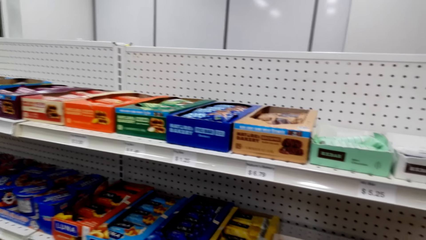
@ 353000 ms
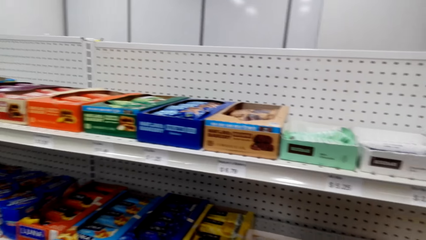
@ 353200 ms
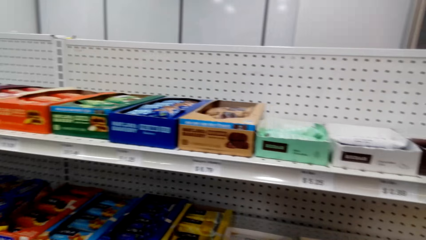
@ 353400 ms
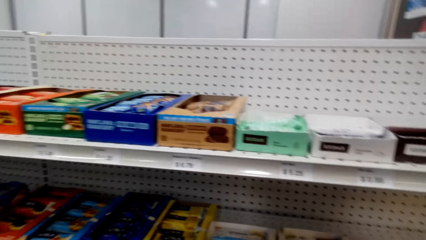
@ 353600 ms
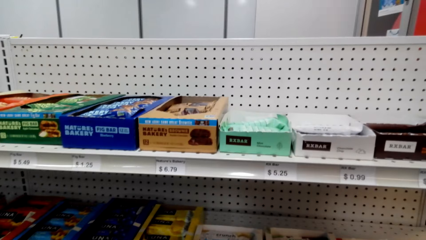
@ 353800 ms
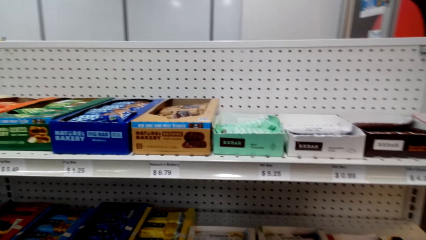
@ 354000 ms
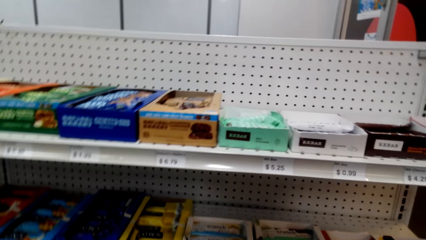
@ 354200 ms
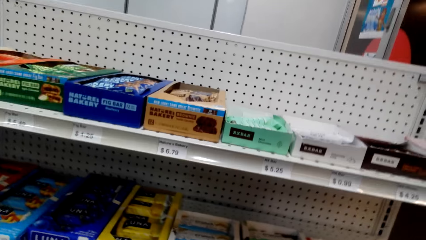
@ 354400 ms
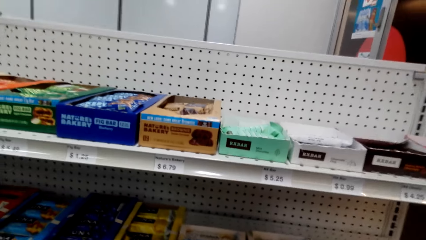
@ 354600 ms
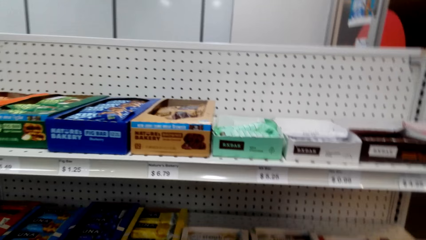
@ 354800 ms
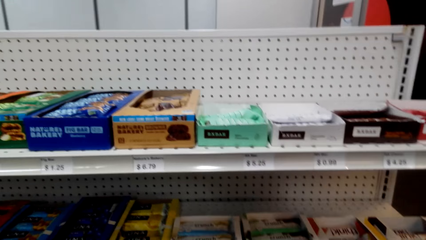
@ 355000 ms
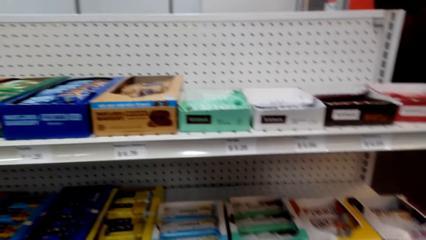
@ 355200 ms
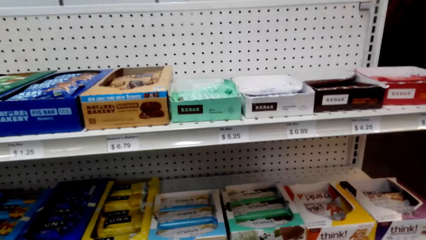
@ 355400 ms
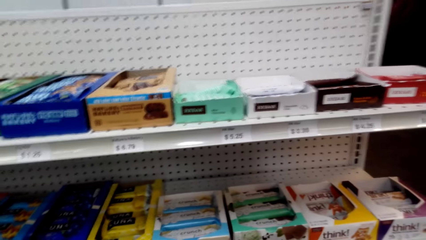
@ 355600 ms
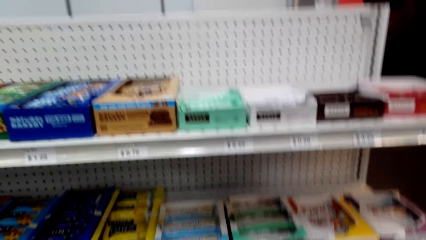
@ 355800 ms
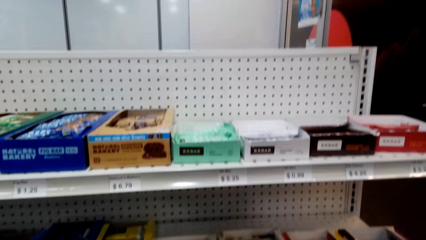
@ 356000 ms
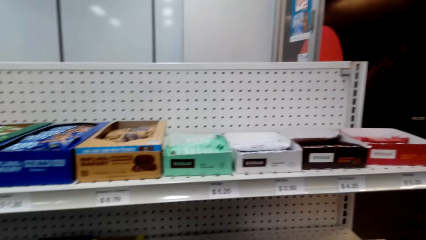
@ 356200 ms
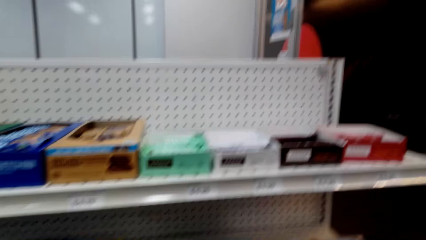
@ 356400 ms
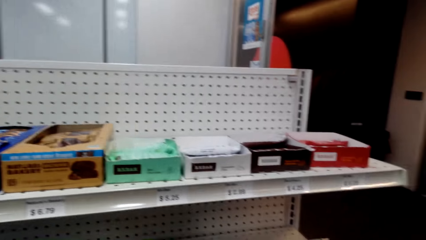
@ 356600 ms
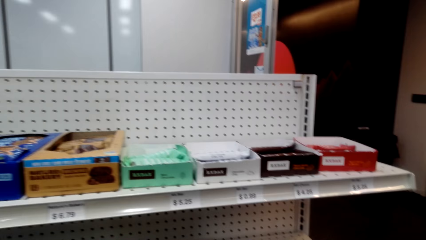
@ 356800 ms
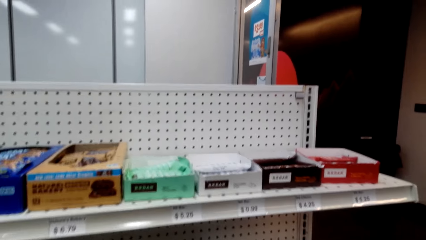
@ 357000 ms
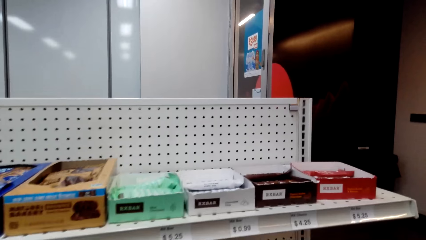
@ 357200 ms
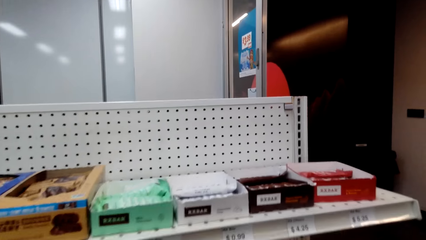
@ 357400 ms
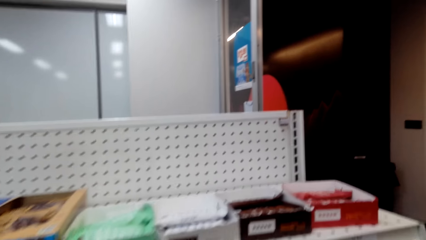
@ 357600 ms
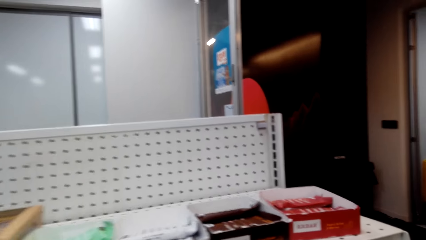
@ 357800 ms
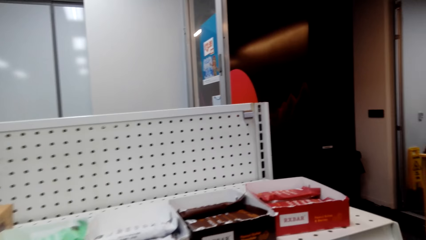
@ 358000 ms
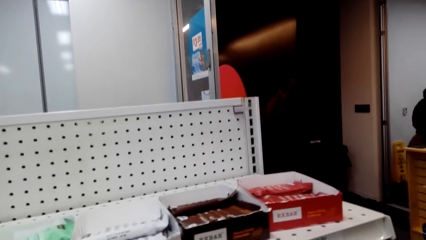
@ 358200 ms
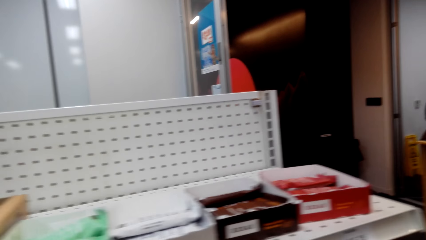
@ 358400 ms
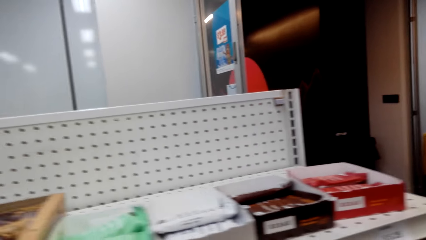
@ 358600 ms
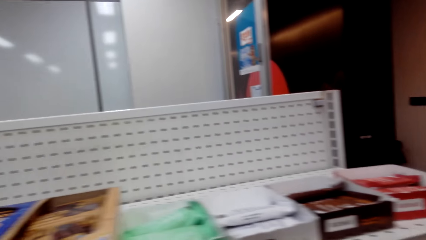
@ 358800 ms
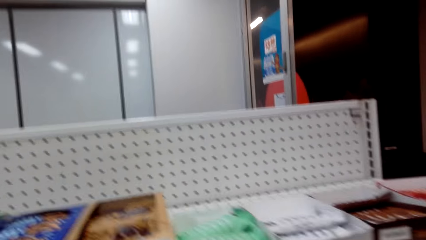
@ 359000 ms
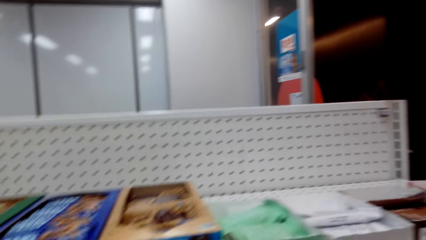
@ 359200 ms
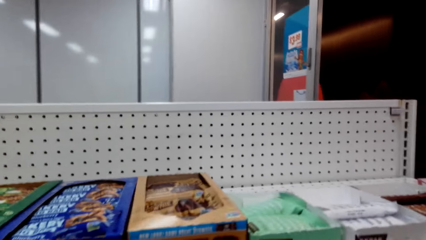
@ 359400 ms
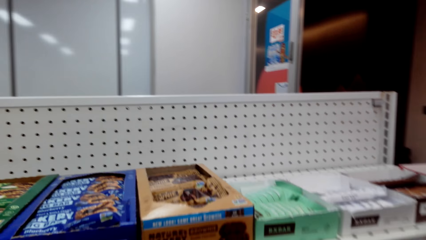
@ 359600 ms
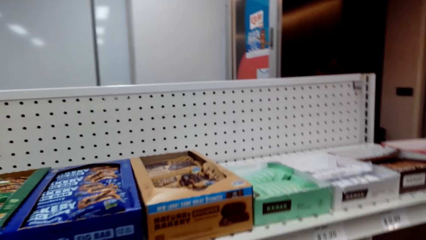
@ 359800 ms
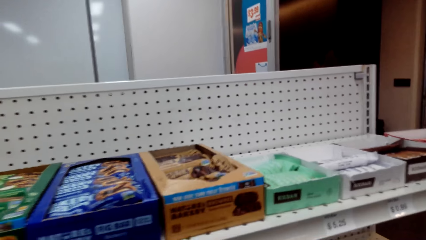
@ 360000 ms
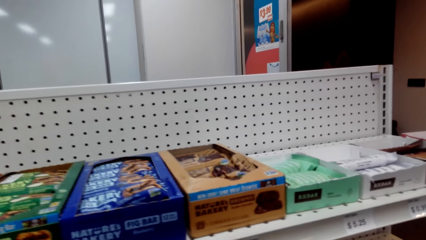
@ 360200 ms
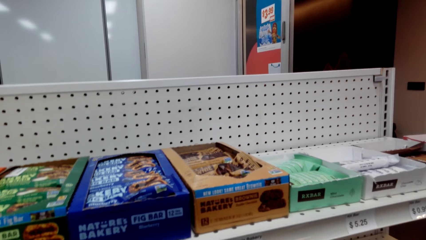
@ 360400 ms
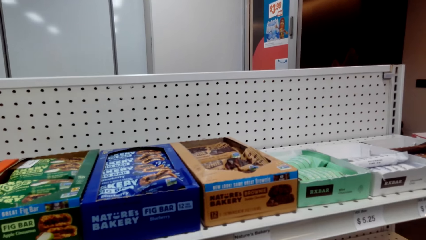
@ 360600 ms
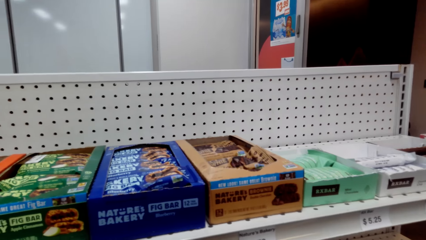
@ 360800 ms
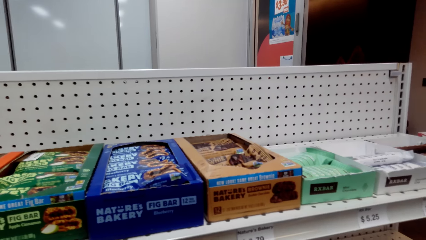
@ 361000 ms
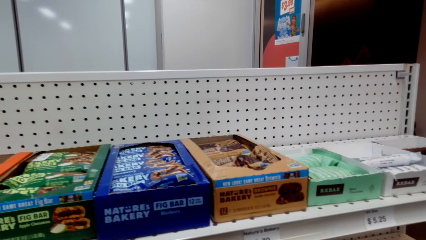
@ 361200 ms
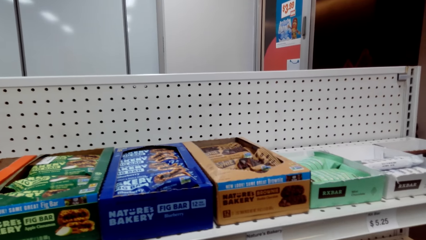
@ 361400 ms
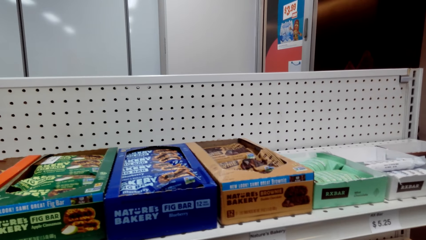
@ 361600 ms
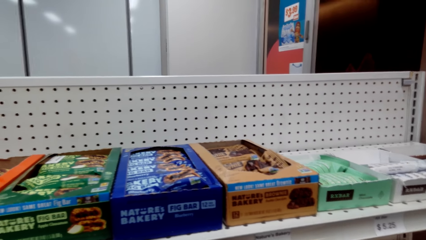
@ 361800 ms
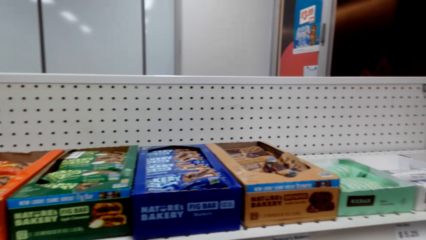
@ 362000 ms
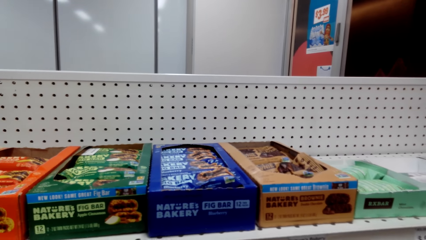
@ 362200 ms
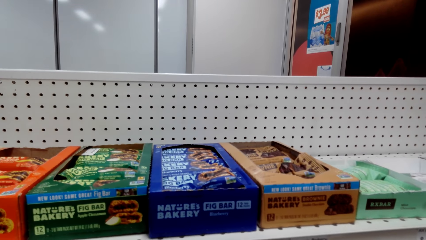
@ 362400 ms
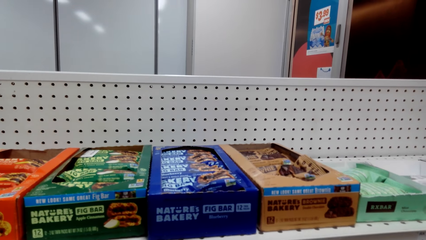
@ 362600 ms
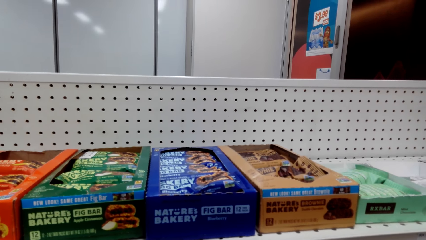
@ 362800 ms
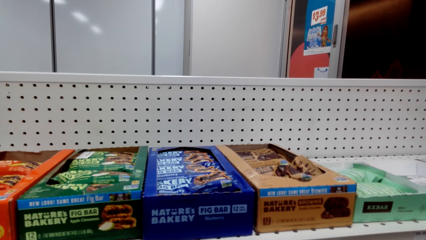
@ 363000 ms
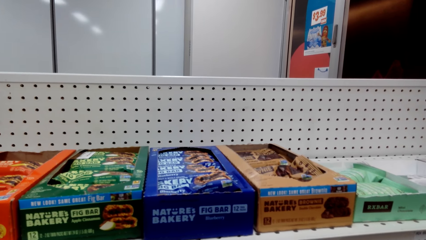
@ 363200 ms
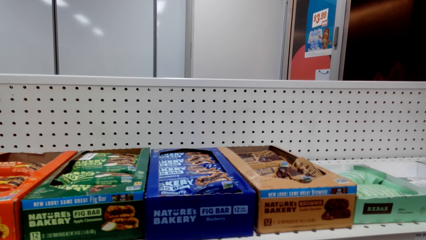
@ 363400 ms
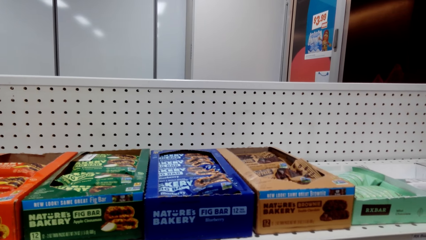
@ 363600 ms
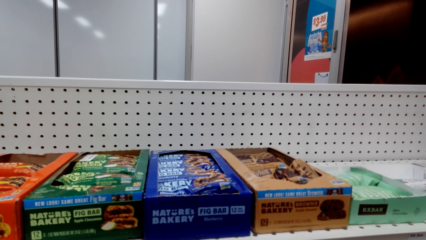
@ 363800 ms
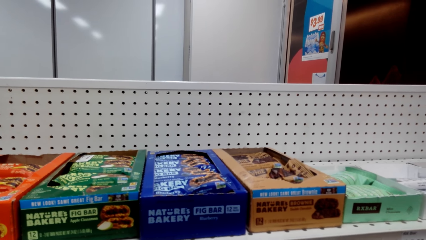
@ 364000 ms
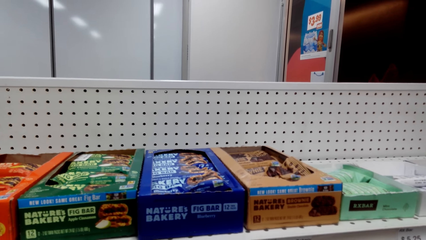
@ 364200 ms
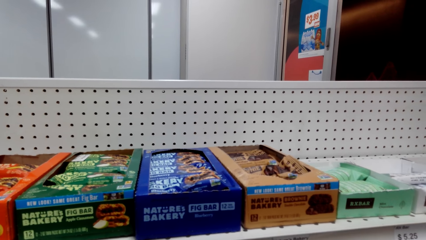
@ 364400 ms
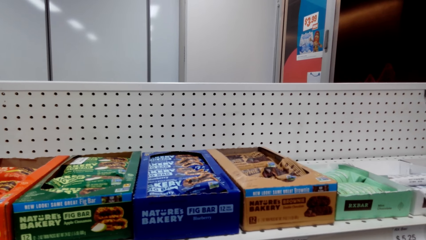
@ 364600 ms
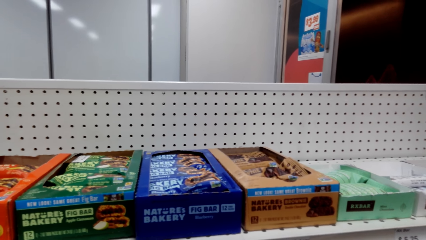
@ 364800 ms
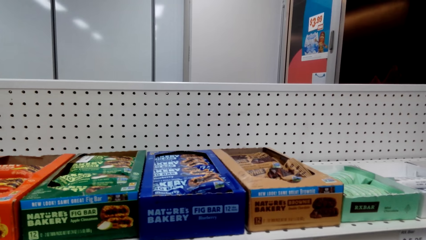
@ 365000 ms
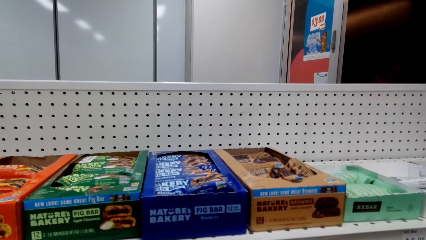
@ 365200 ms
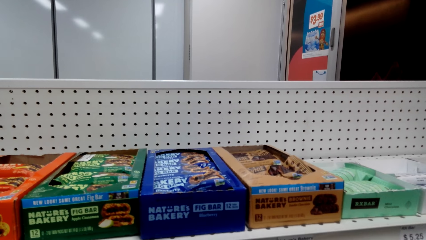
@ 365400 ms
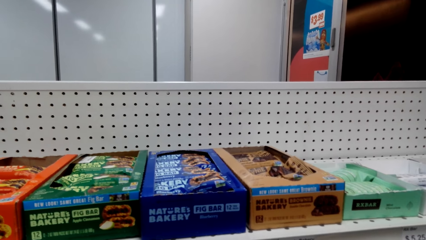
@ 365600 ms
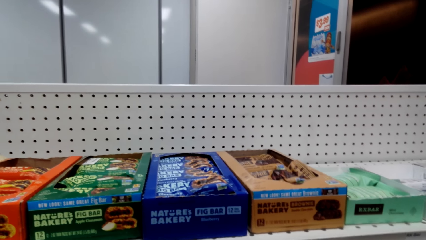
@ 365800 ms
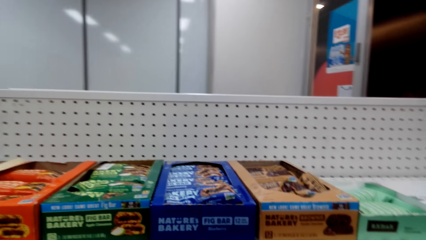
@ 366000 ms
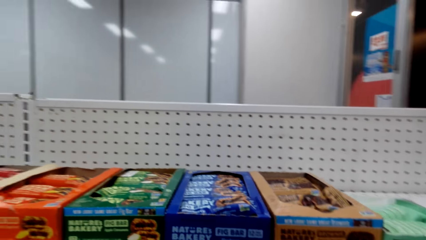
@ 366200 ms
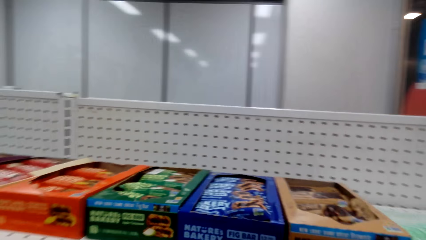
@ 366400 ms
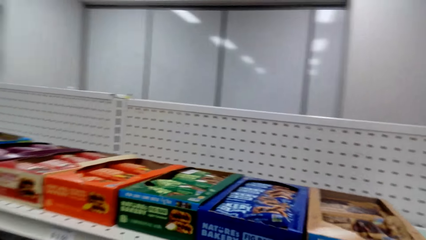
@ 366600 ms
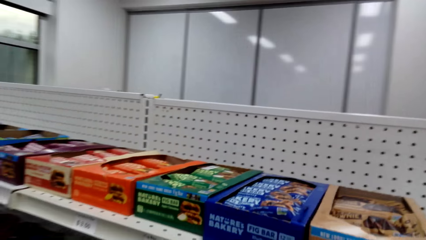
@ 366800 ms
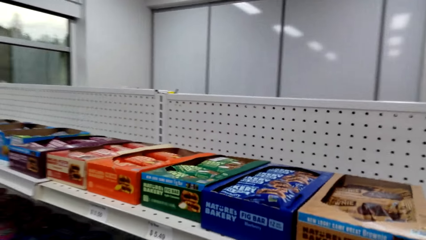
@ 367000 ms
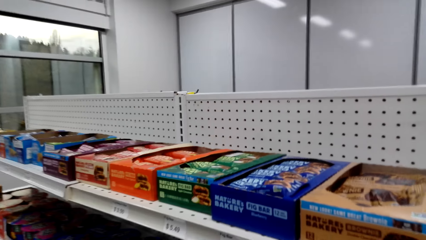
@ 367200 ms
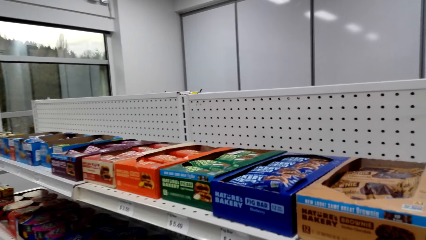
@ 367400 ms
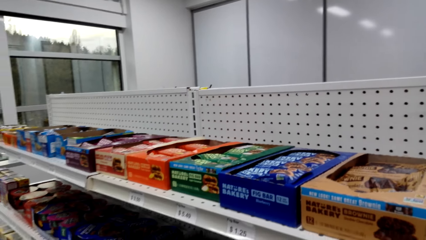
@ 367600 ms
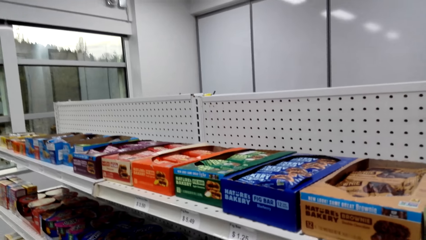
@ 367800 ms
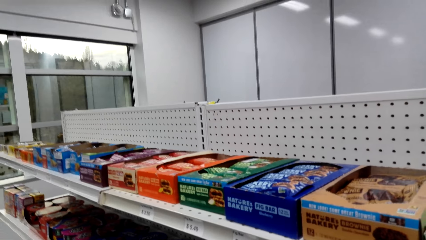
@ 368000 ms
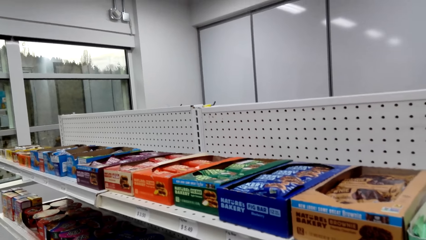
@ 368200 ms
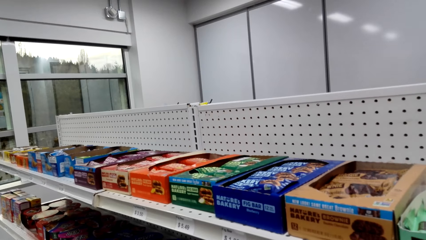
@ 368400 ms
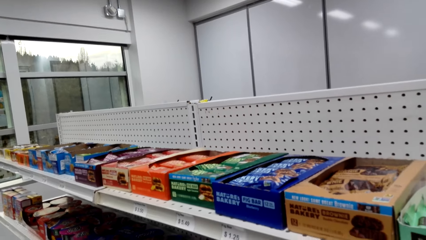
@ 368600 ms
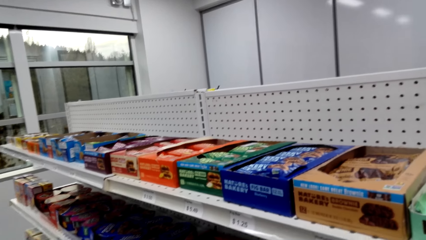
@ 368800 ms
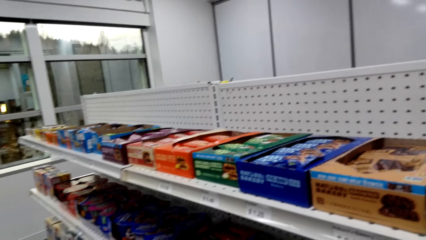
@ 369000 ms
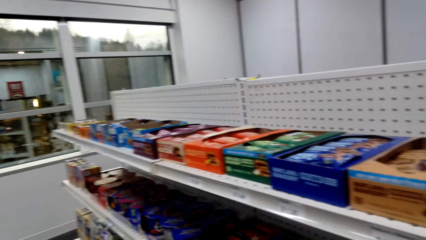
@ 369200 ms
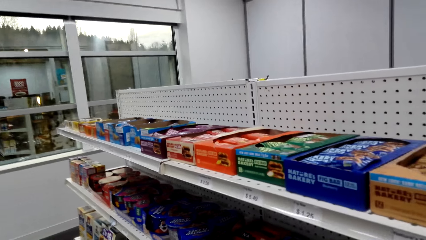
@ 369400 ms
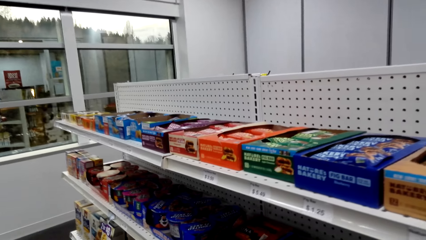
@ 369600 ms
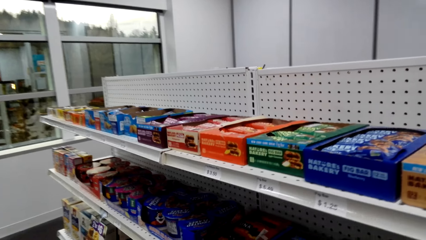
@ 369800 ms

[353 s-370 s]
The camera wearer looks at goods on the shelf.
